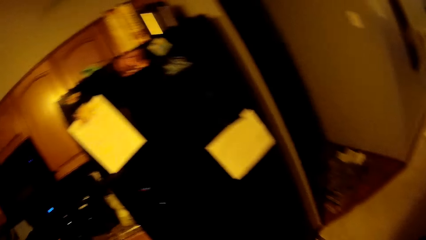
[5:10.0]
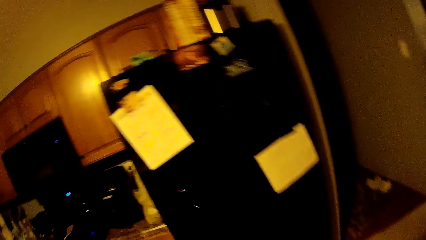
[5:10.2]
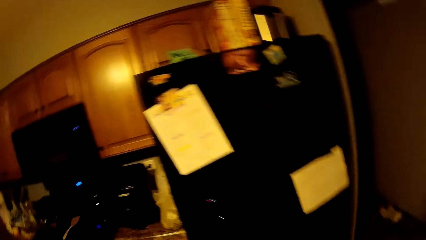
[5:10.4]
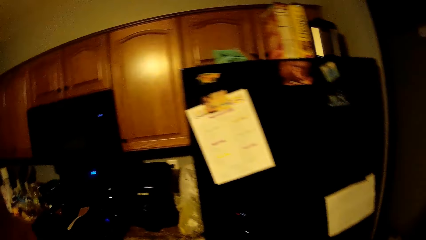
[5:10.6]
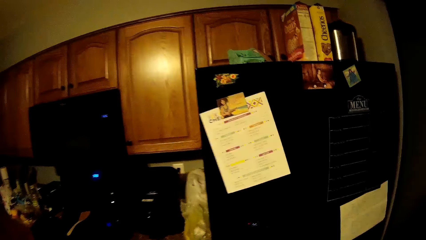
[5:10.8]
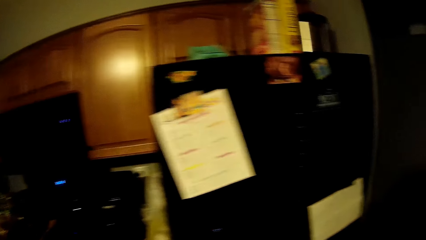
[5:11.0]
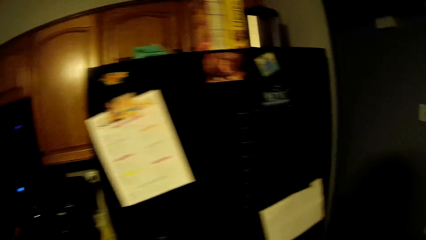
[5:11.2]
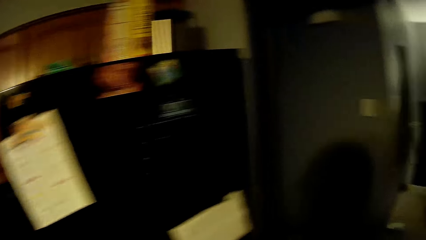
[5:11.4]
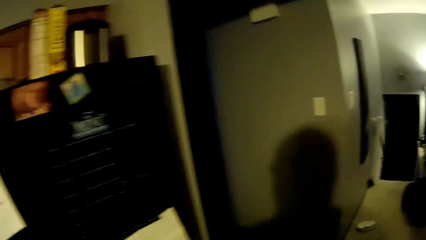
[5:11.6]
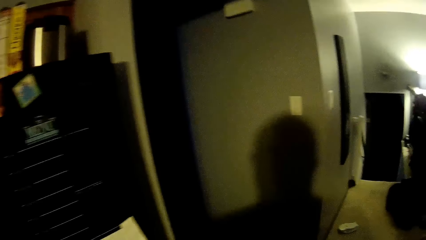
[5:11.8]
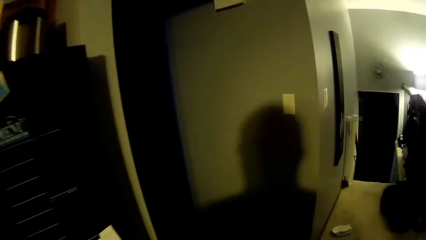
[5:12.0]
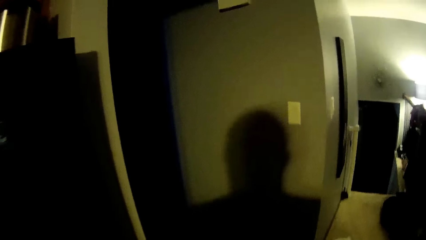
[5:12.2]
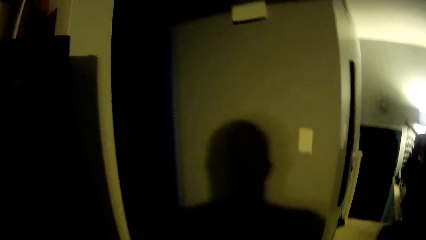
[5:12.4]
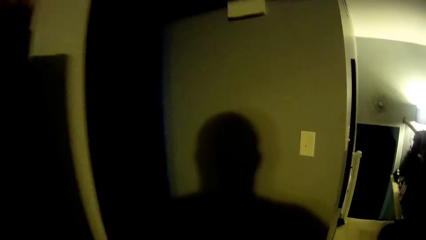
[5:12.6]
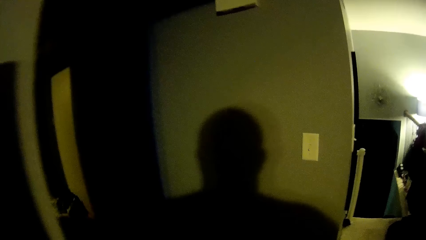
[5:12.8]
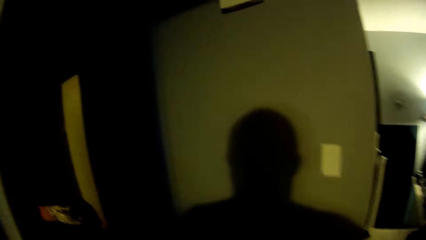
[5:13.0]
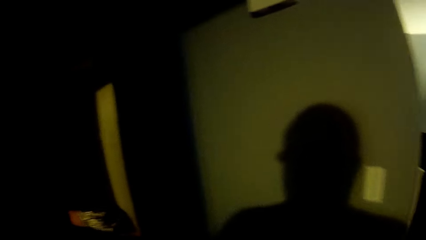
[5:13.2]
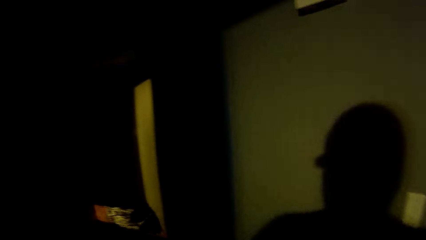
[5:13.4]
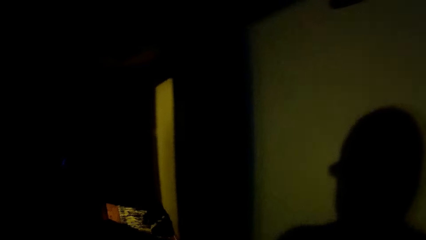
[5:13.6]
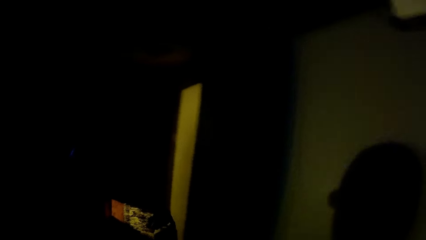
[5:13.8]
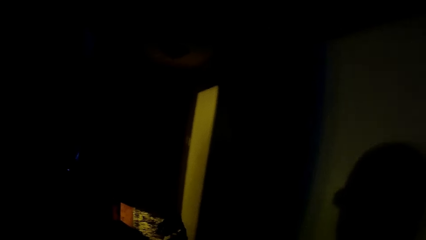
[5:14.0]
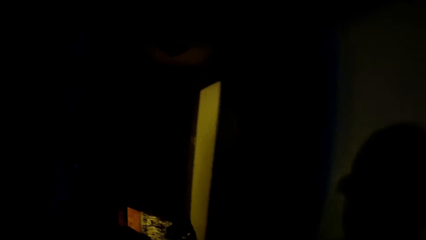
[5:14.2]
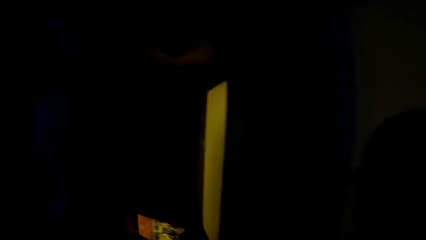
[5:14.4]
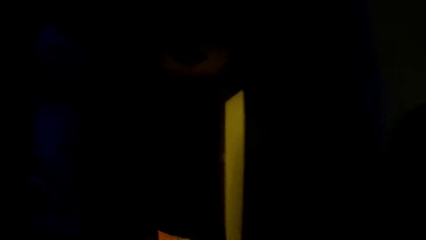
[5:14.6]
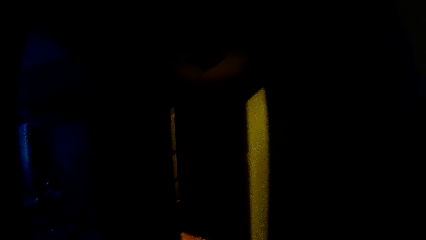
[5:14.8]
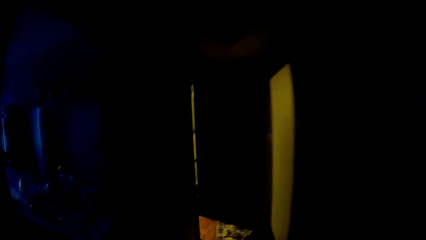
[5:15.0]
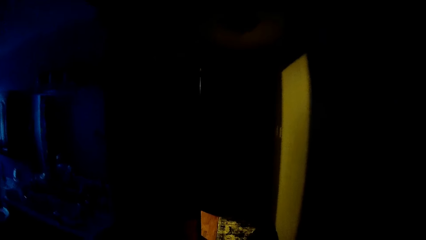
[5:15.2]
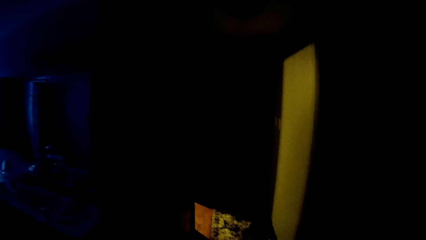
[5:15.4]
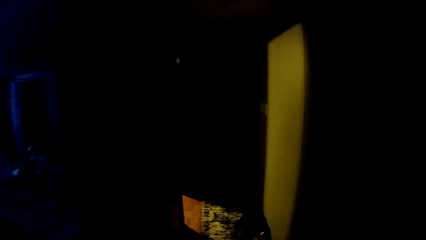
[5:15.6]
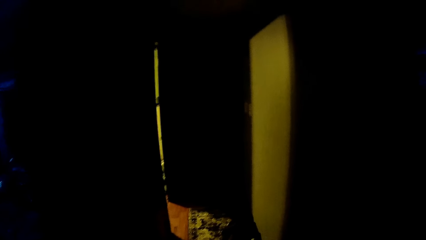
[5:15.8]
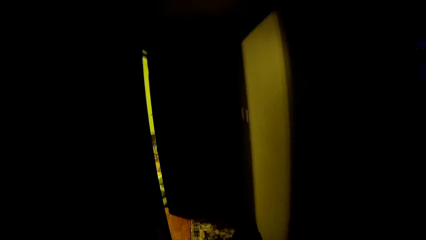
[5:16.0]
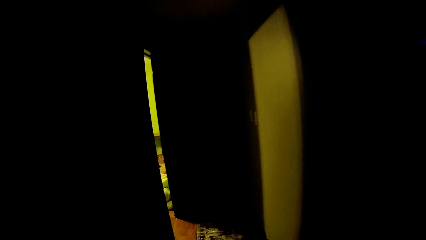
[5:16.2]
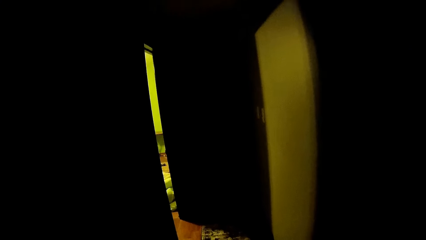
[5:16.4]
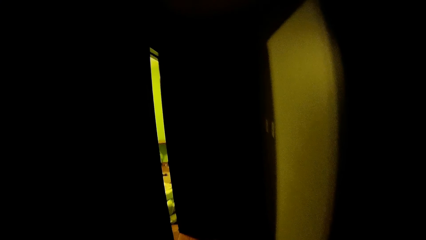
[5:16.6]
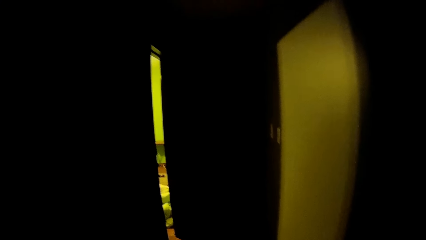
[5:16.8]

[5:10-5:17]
The camera wearer walks around.

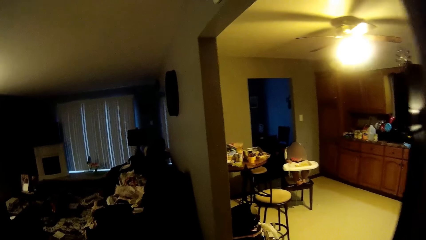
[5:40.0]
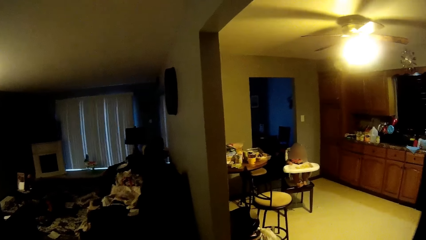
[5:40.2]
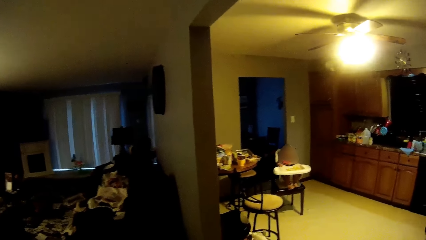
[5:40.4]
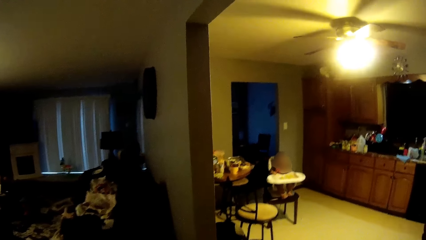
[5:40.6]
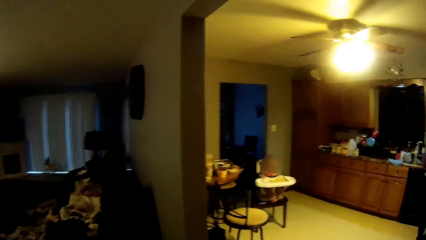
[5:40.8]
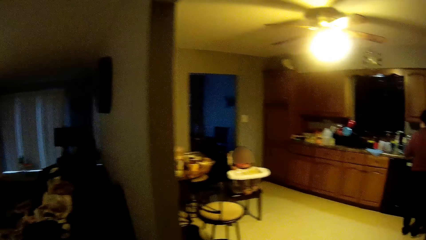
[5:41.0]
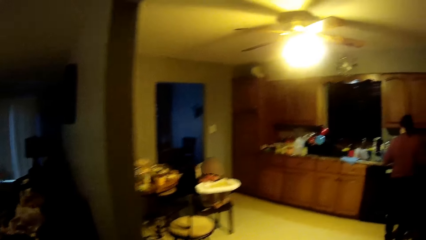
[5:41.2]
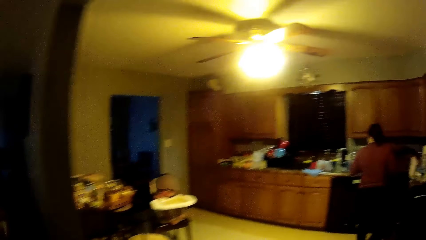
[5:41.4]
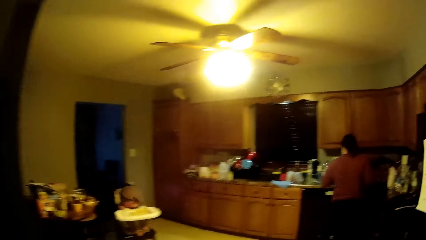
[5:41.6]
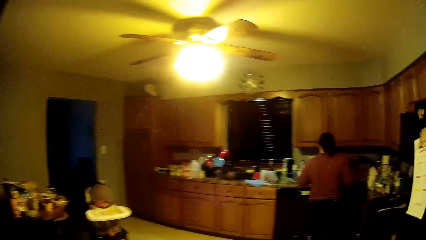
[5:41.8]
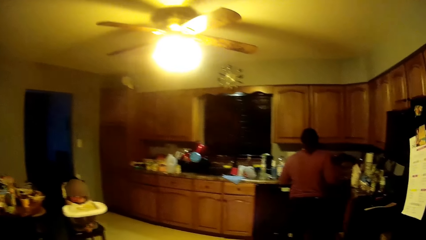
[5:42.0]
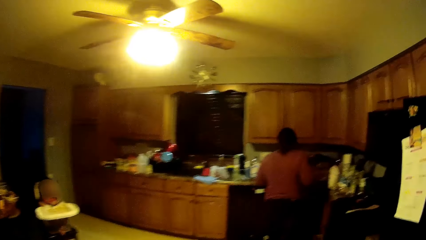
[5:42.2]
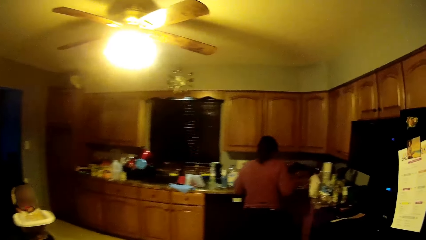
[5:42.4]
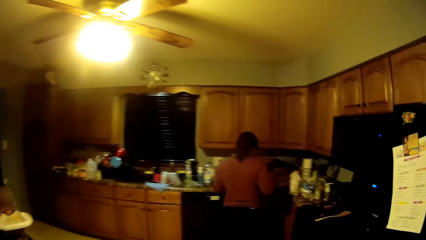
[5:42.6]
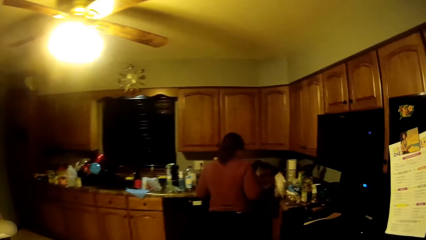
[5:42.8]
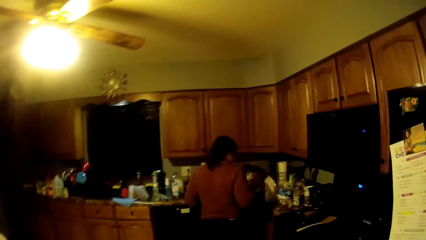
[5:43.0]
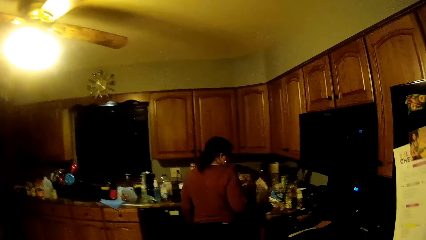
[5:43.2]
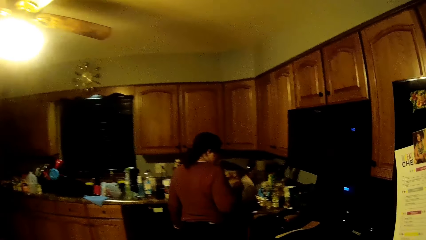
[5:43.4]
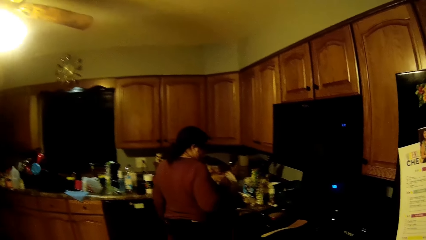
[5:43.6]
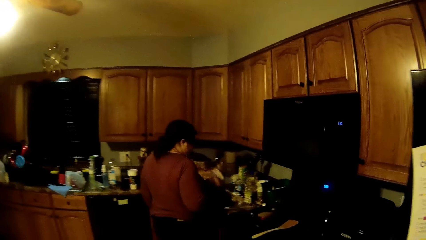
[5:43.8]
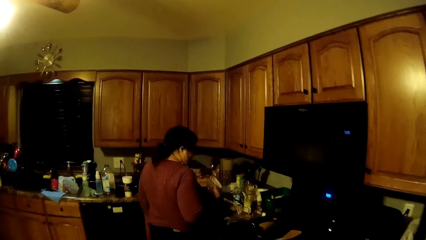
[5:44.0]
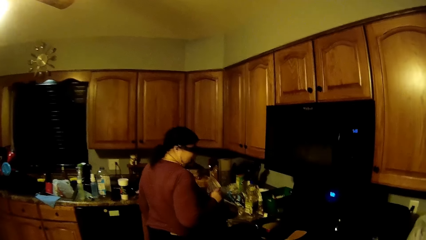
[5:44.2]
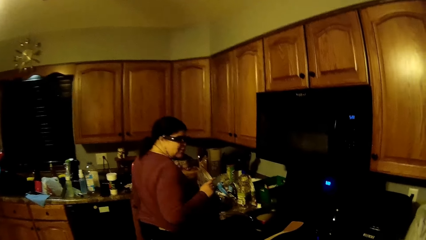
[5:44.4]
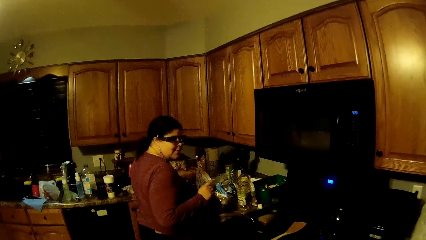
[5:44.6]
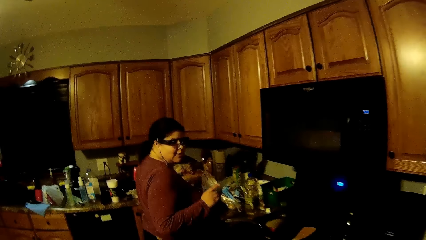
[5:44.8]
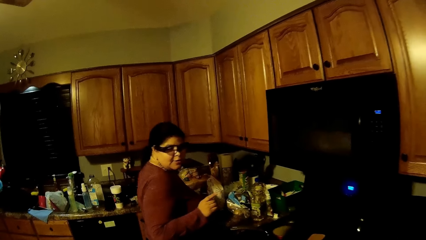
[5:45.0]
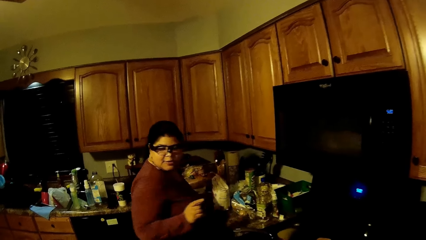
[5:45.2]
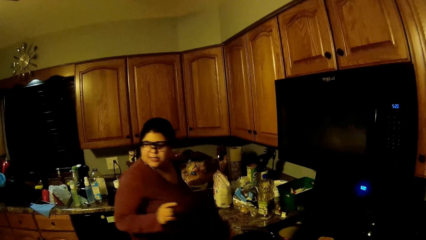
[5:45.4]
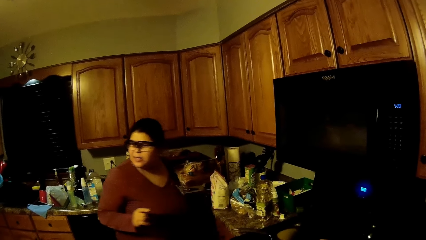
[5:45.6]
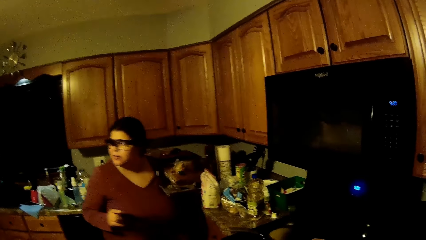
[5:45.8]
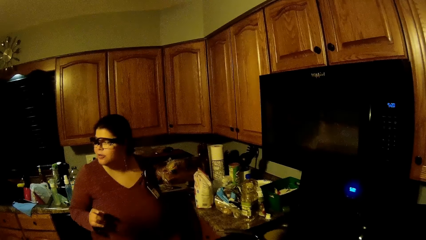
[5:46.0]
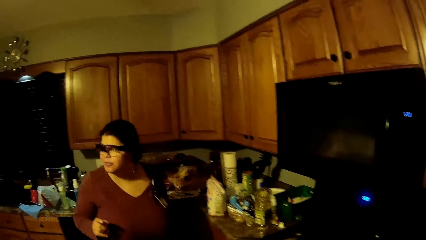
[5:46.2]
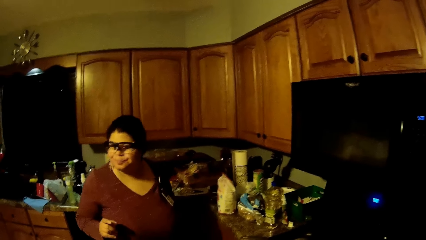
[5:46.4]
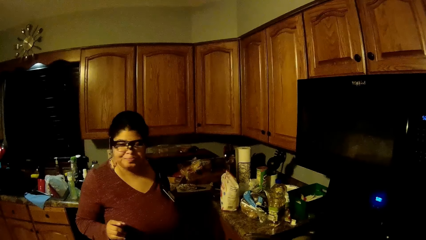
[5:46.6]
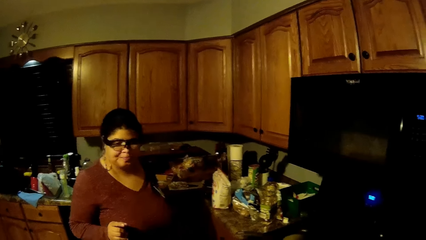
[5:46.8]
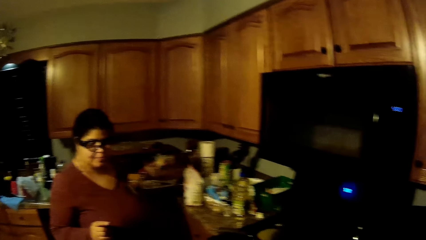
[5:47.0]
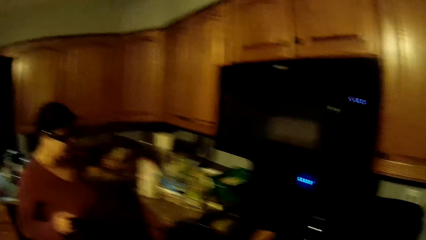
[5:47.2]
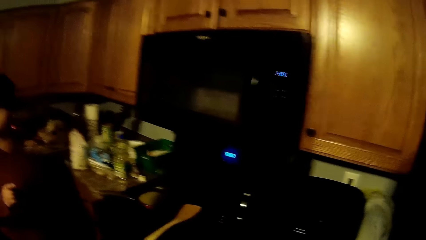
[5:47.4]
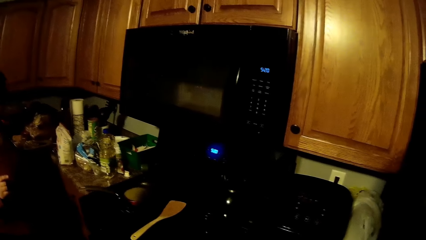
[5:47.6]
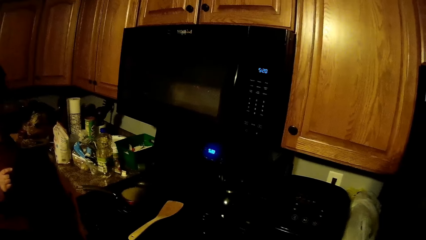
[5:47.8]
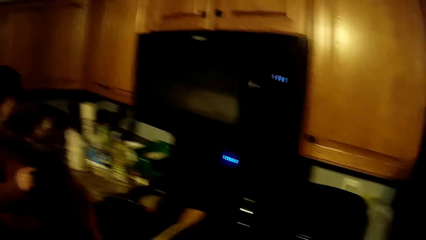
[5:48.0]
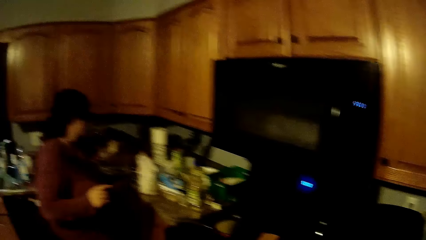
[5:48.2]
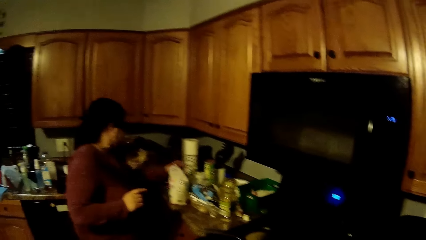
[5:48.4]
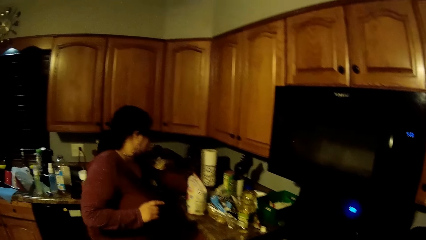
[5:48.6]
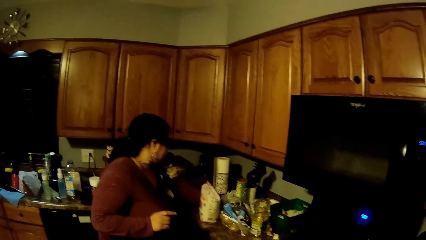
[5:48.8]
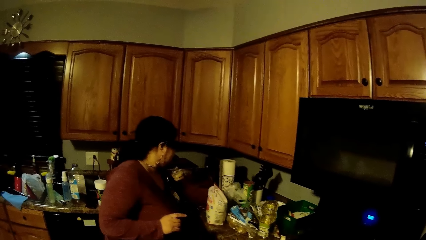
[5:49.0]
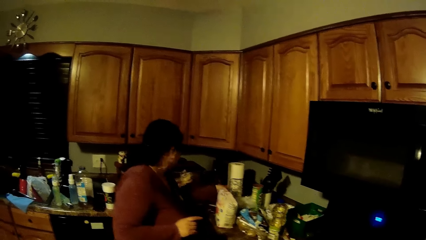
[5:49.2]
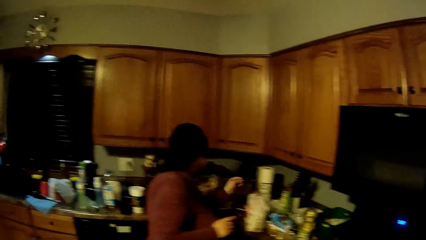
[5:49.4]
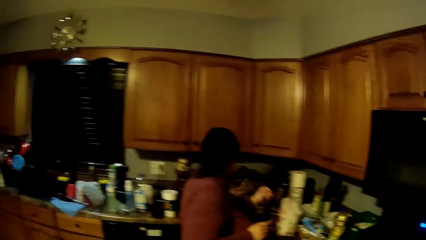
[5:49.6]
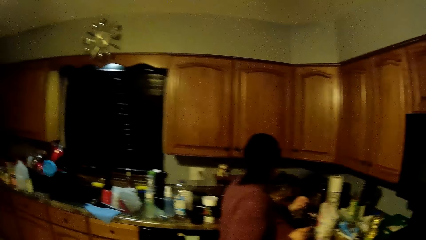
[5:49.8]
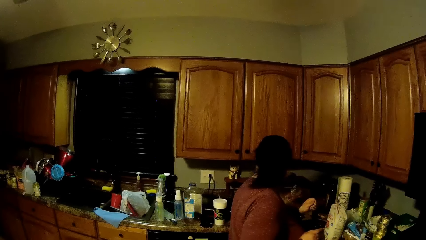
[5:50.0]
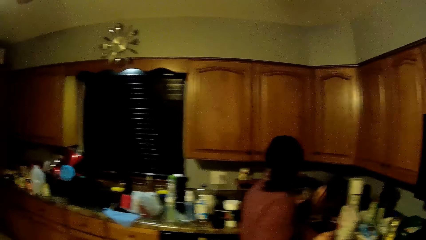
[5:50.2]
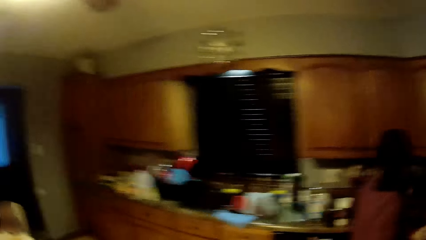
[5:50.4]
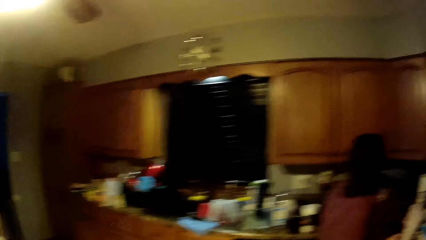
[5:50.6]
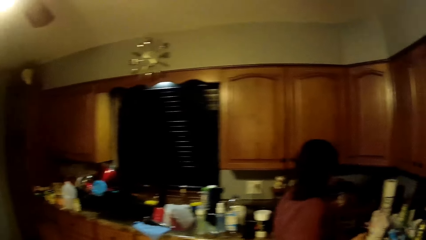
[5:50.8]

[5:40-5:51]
The camera wearer converses with the woman. She picks up a plastic bag from a kitchen countertop with her left hand. She drops the plastic bag on the countertop with her left hand.
